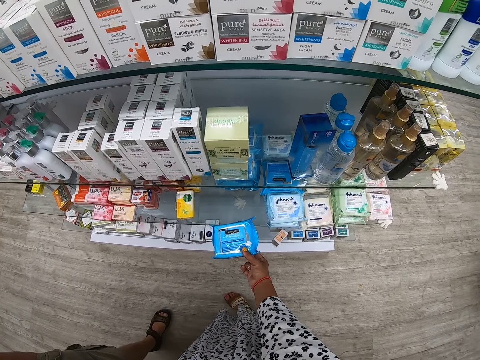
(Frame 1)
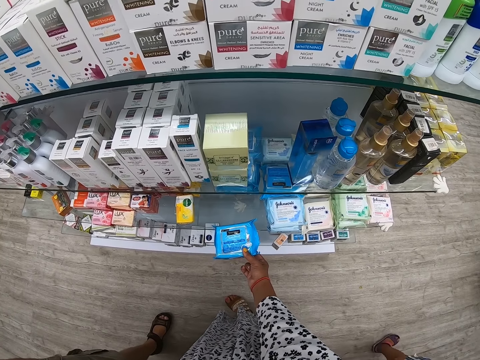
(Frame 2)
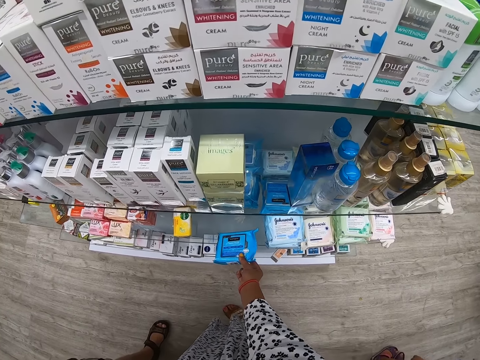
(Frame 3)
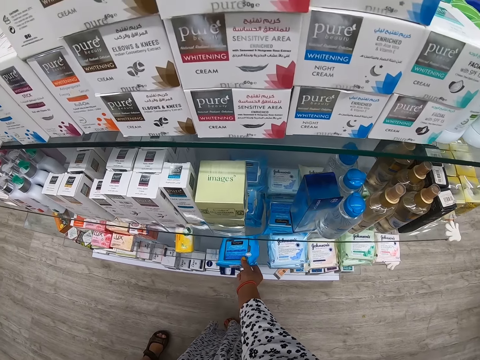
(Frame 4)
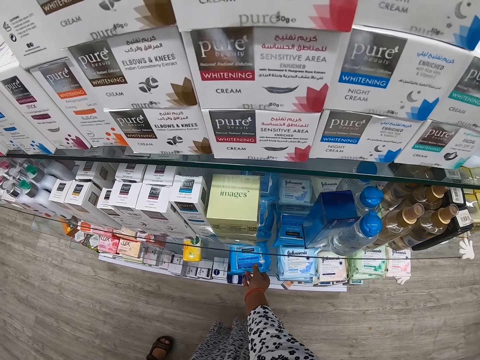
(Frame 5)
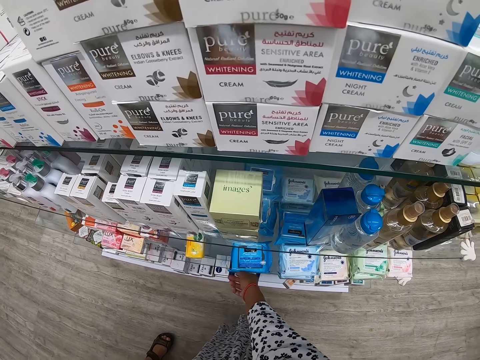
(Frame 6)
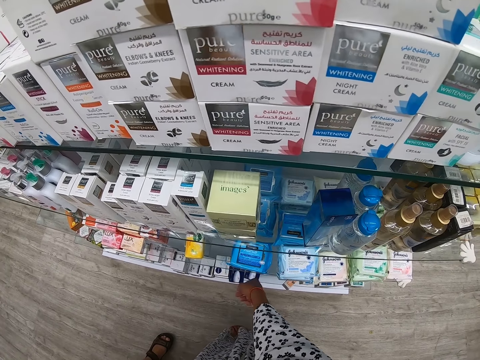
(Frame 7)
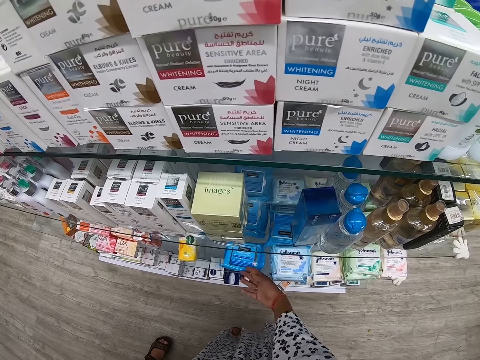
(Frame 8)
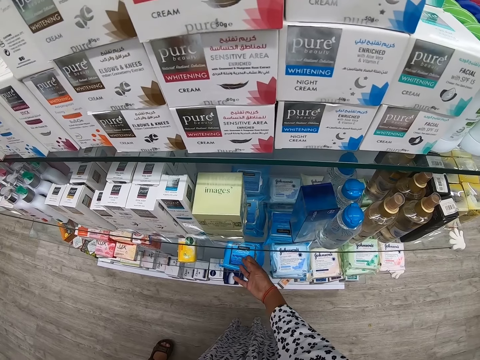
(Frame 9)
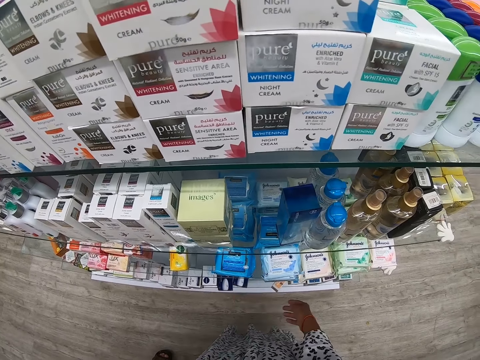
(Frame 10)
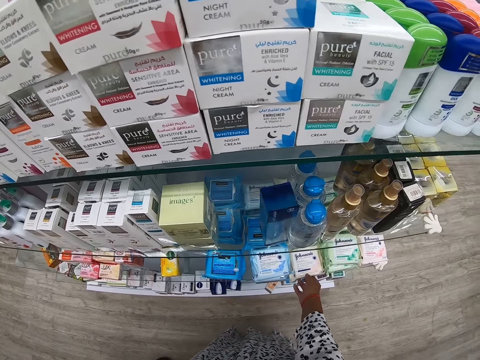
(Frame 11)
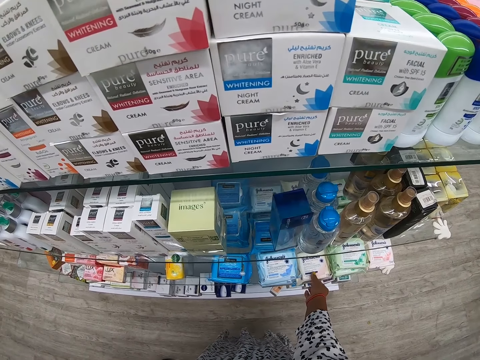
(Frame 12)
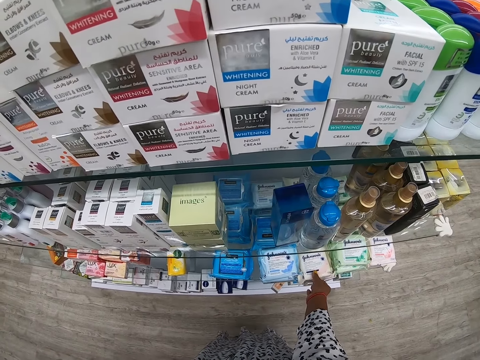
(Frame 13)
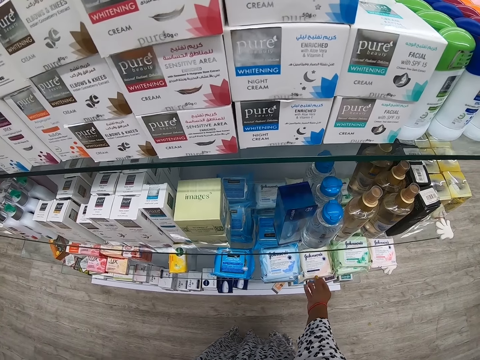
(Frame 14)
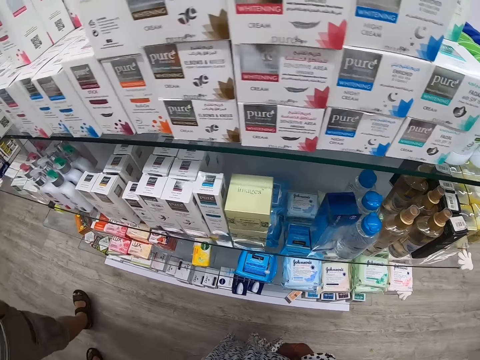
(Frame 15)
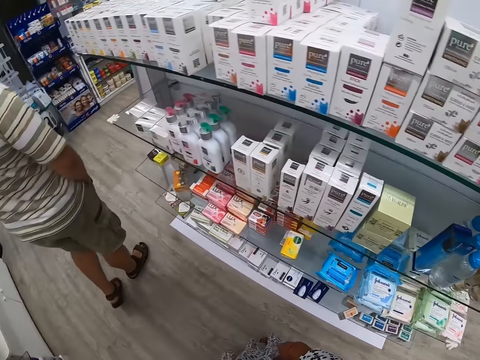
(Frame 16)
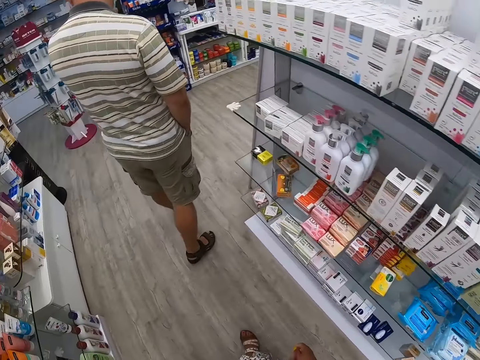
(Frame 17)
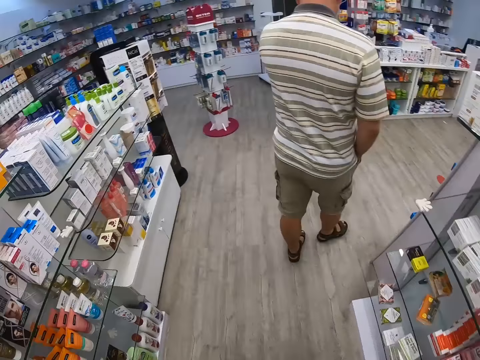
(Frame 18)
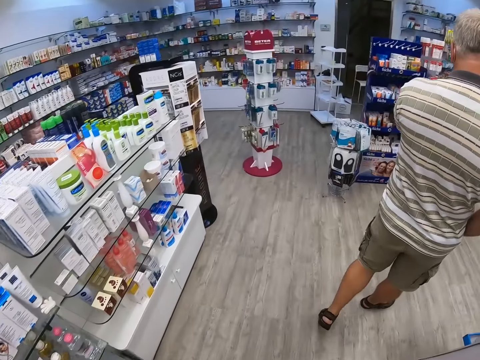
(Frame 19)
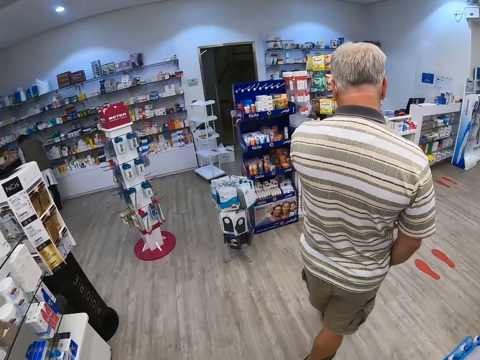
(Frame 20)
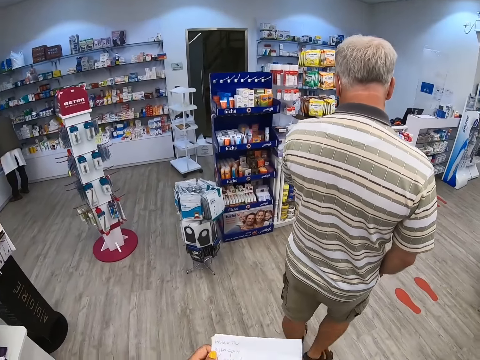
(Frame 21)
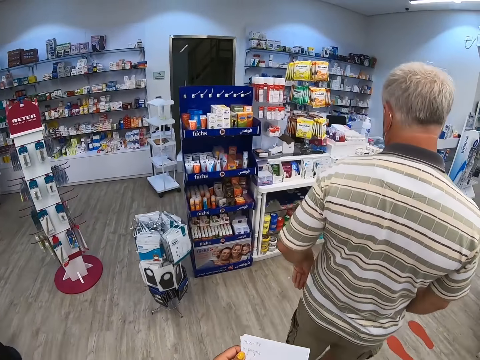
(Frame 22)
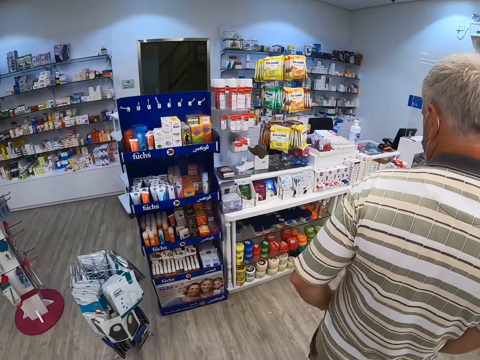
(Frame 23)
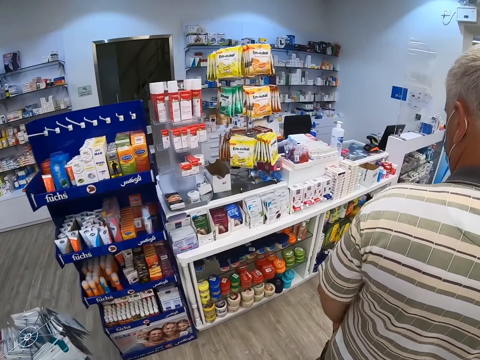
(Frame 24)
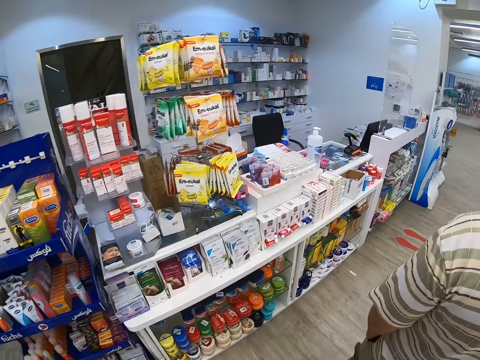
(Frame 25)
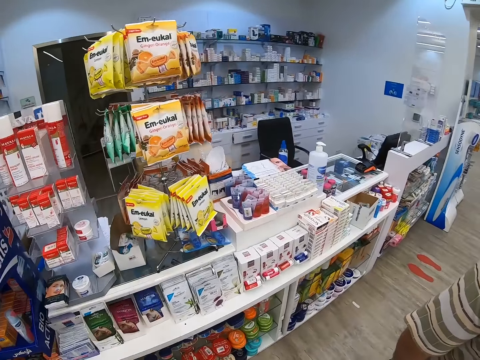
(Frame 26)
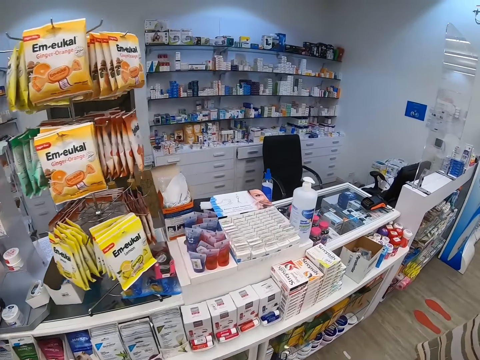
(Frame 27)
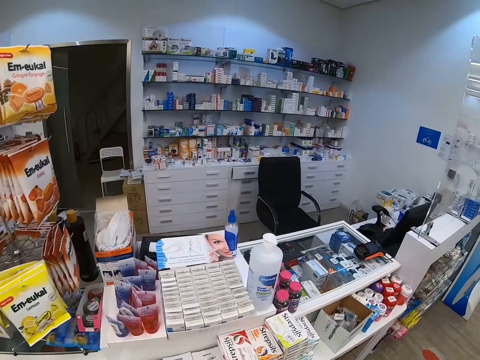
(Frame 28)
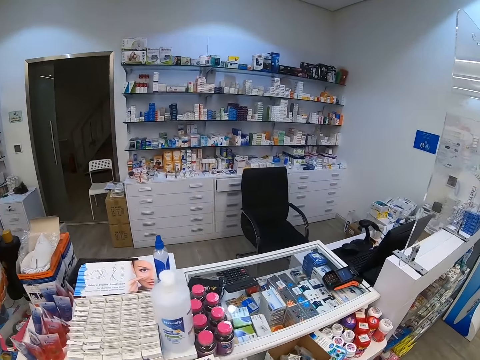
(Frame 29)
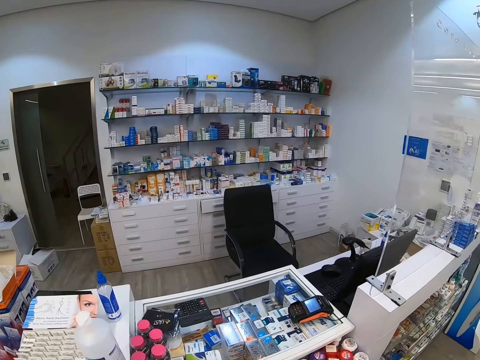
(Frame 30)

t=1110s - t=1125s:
The camera wearer puts the packet on the shelf. They touch another product on the shelf. They walk around the supermarket. A person walks in front of the camera wearer.

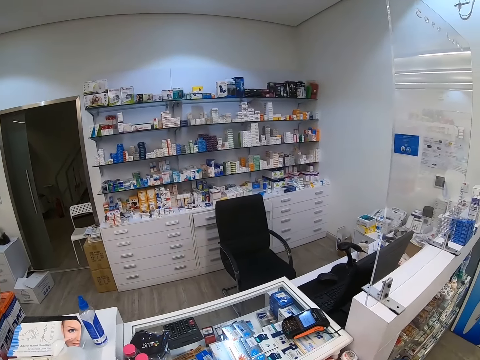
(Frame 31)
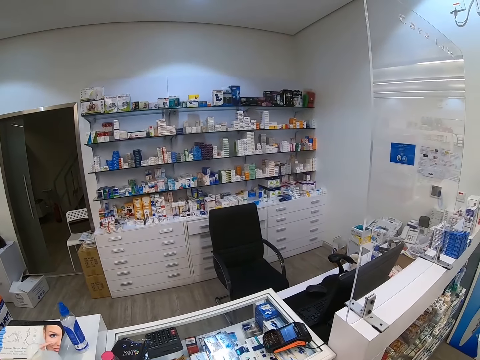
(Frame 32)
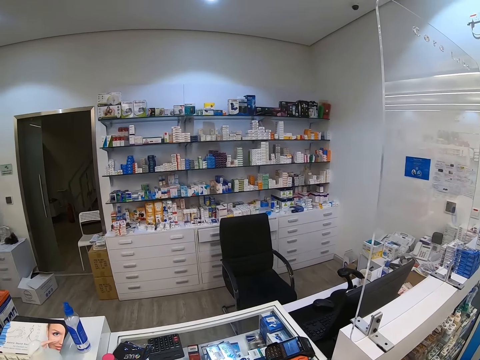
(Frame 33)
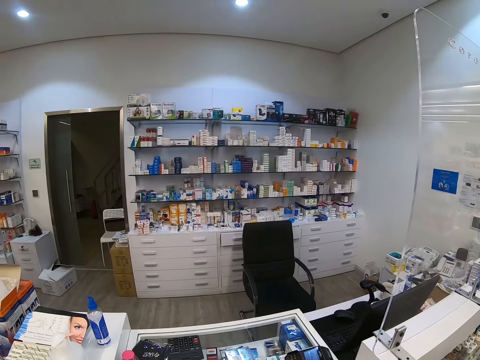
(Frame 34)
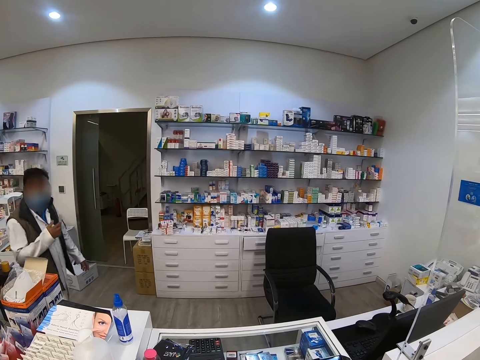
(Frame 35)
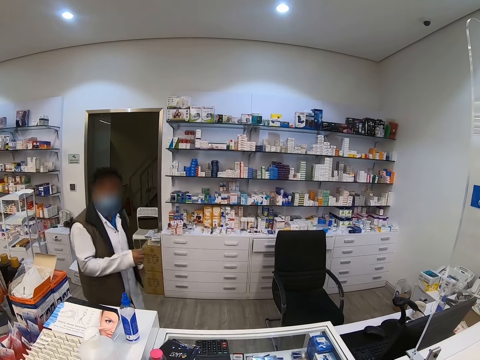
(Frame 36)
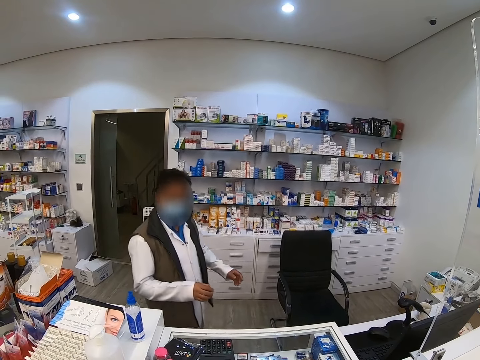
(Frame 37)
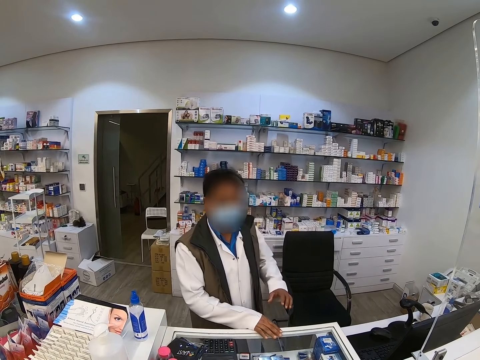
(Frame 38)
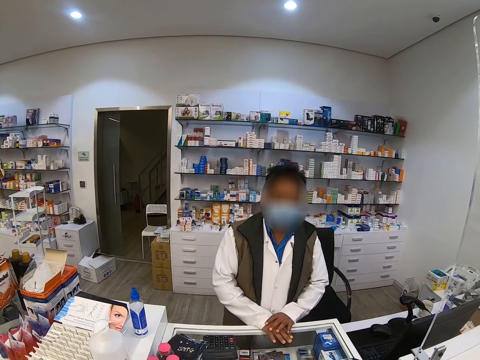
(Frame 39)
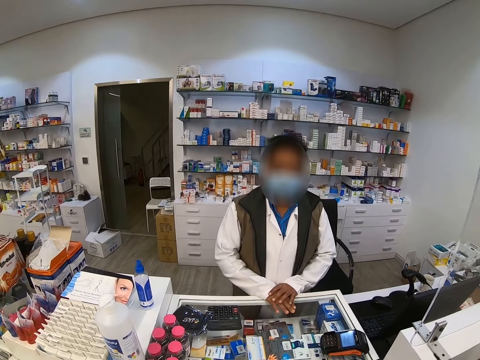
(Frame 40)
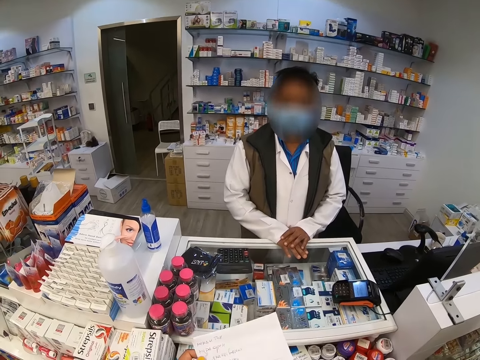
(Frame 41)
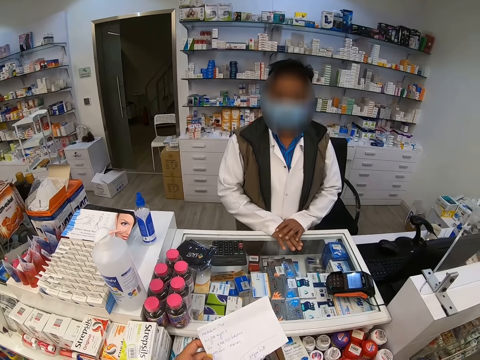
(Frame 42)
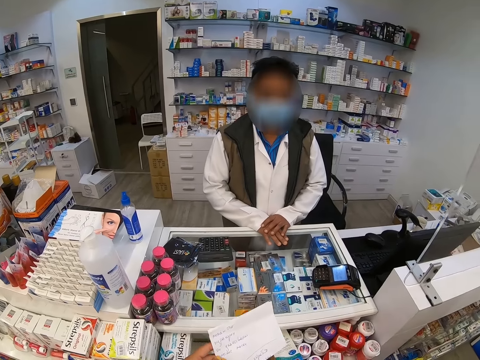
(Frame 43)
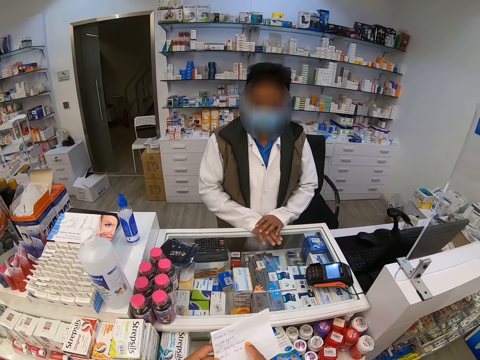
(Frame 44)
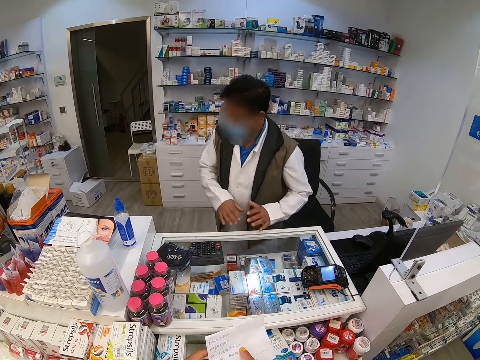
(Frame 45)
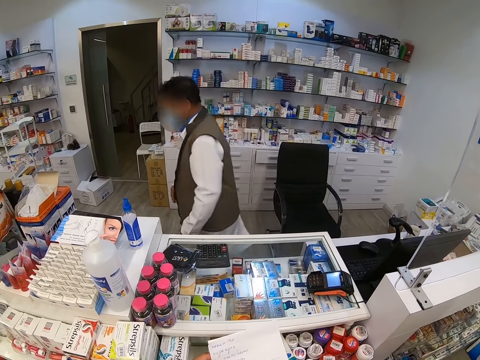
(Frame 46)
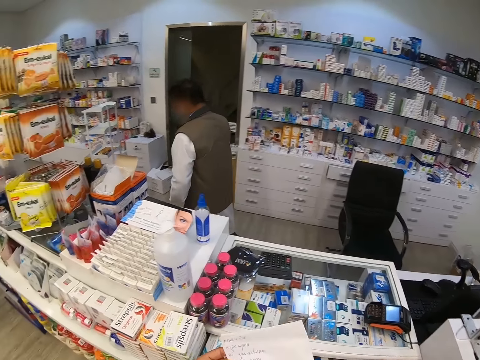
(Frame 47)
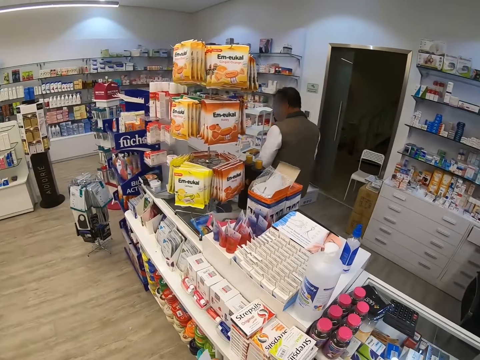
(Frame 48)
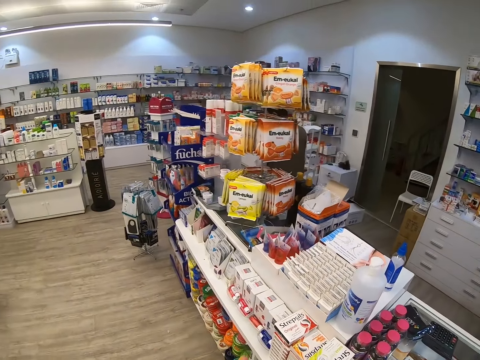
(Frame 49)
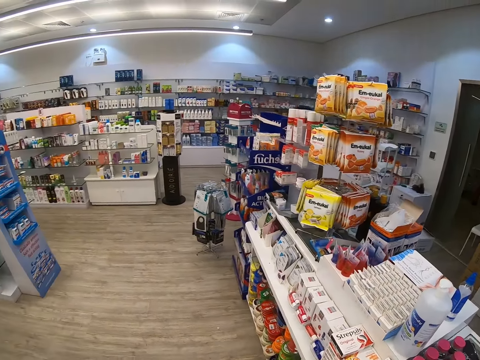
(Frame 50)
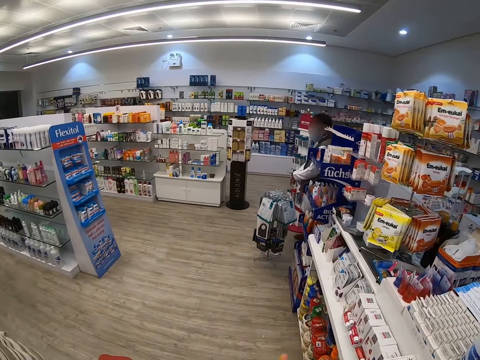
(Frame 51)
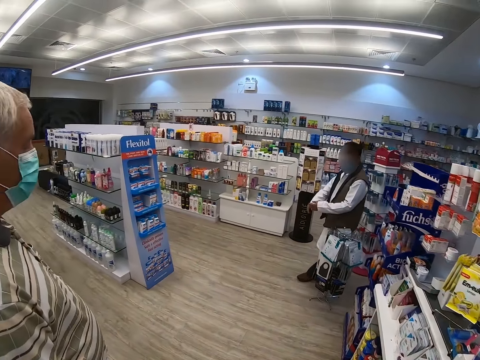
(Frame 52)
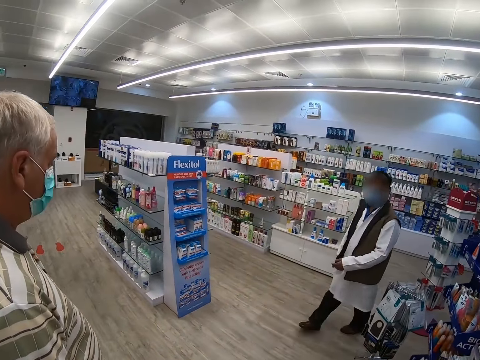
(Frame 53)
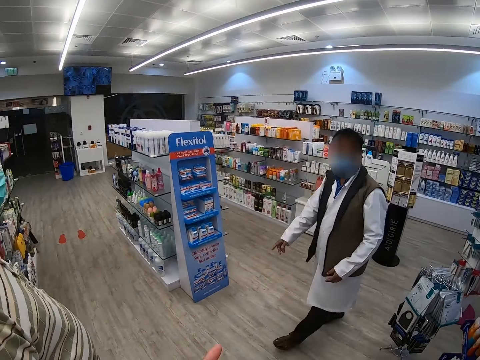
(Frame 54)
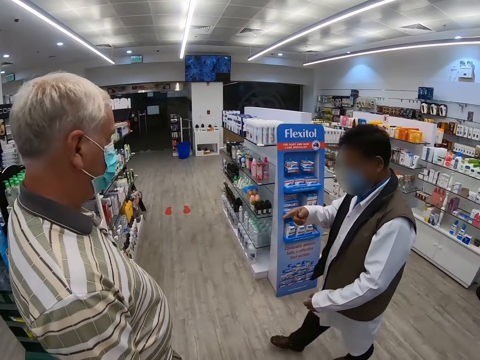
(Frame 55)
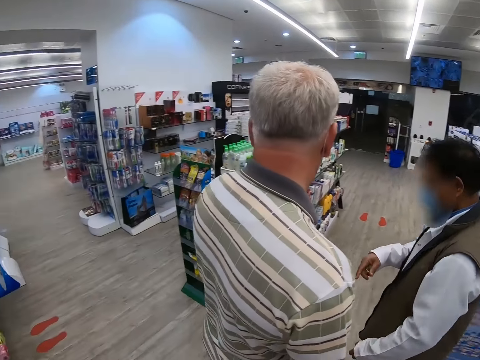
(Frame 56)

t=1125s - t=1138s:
A person walks towards the counter. The camera wearer holds a paper in her hand. The person walks across the store.
